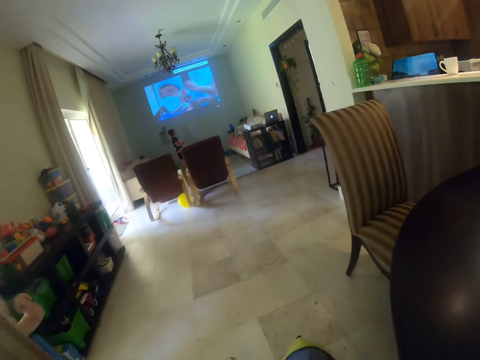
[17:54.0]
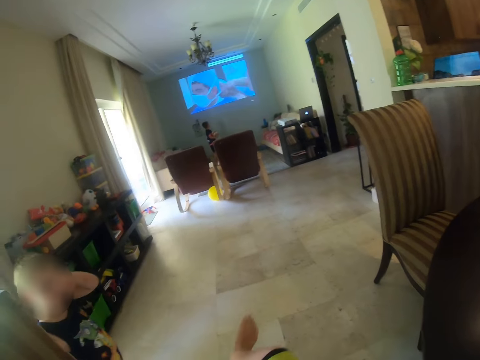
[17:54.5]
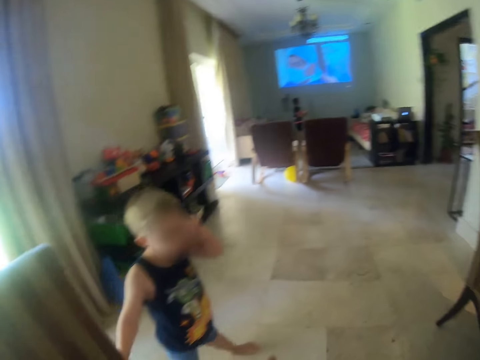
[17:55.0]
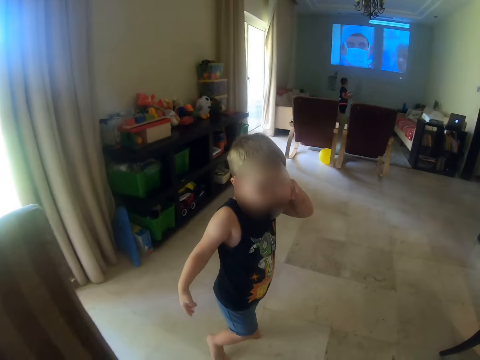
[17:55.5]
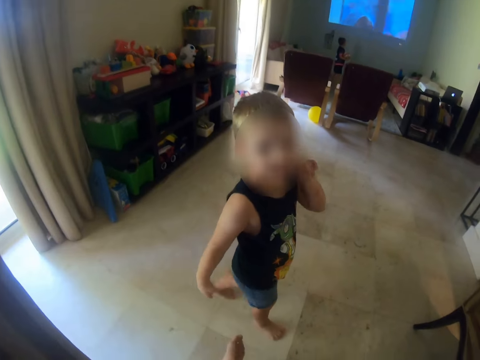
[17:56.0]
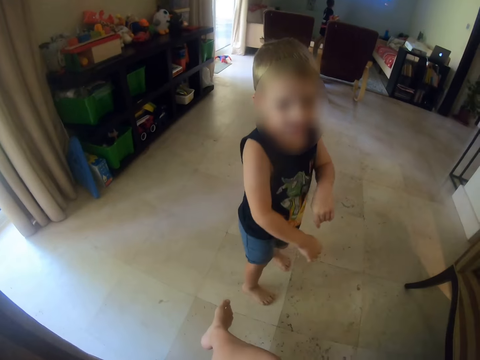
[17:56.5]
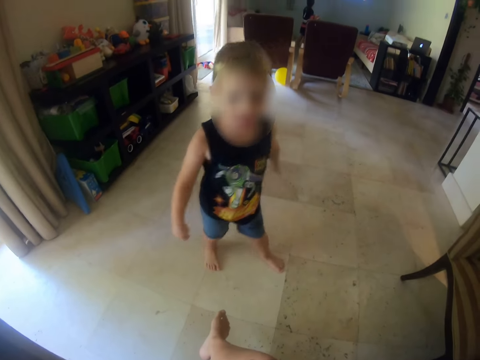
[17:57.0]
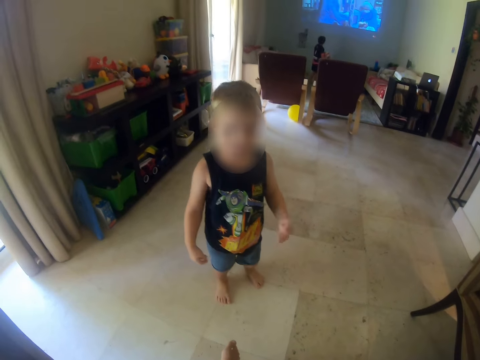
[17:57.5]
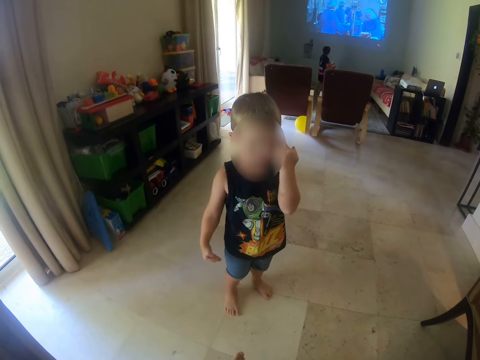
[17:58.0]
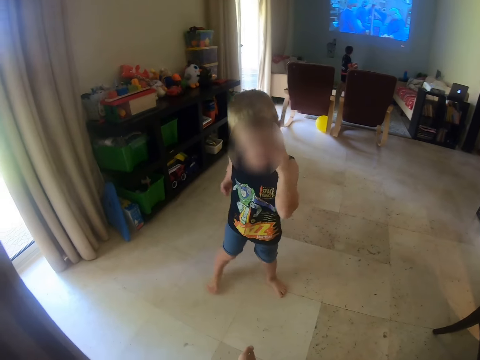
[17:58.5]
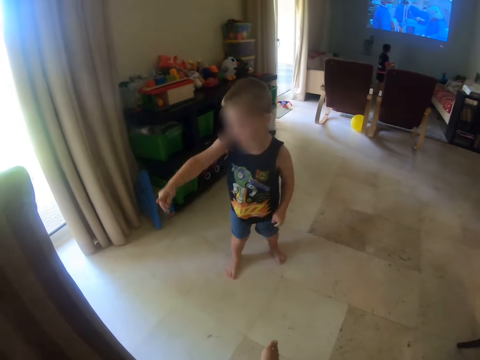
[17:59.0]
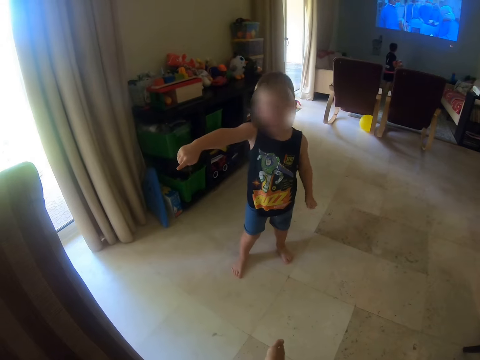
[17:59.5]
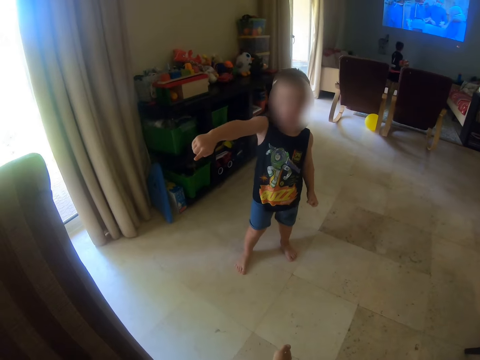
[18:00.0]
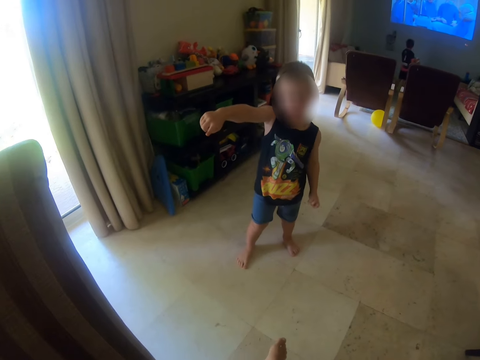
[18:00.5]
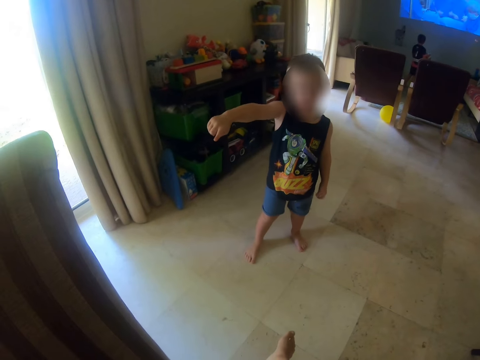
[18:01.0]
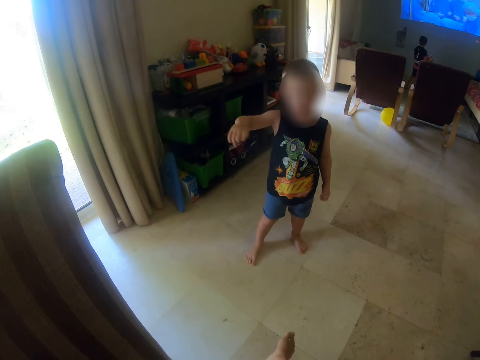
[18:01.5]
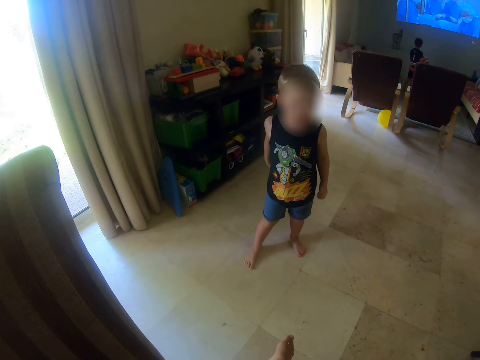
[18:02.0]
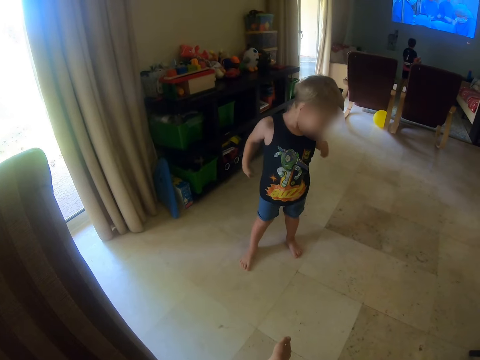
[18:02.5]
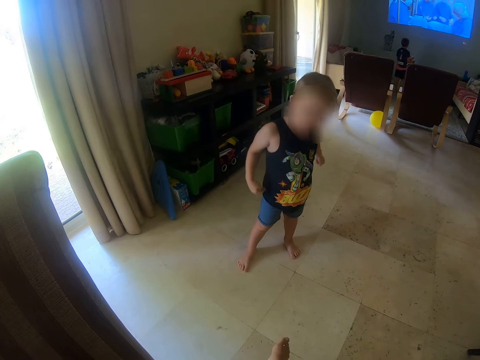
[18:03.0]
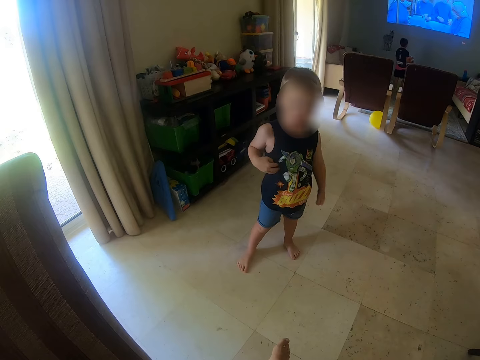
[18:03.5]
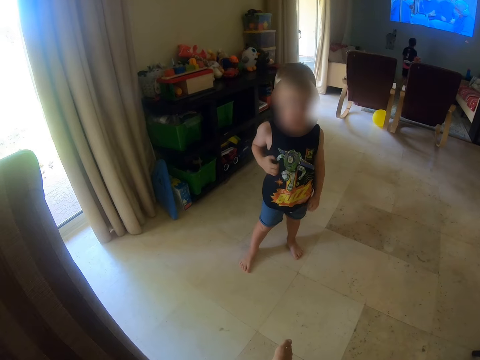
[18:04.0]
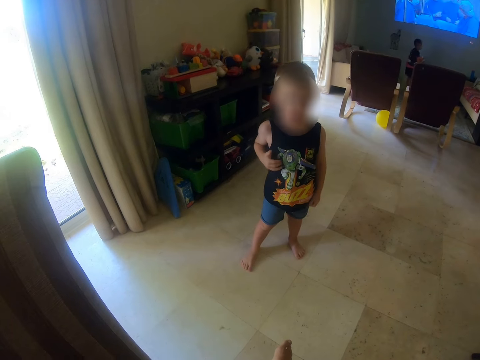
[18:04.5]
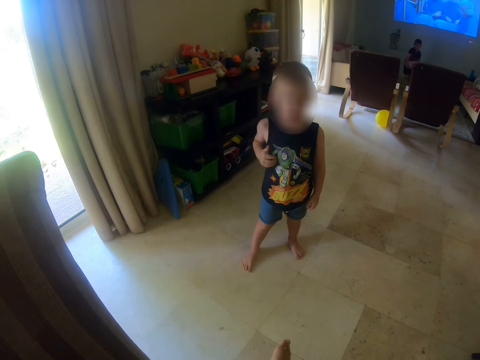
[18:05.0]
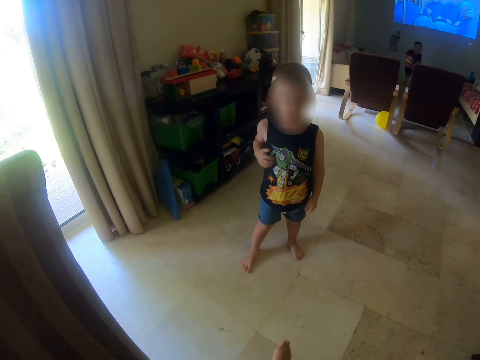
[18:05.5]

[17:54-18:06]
The camera wearer watches the television. They stand. A person walks around the house. The person raises a hand.

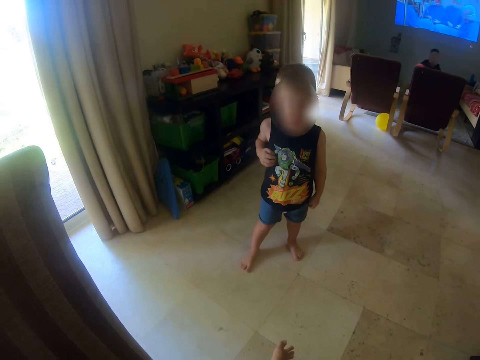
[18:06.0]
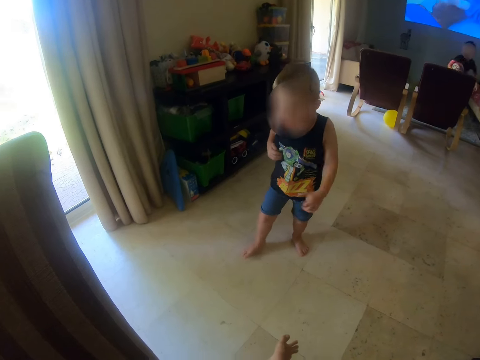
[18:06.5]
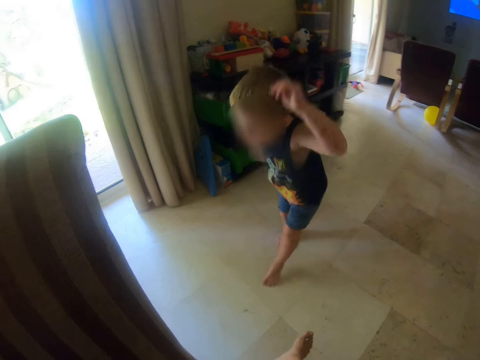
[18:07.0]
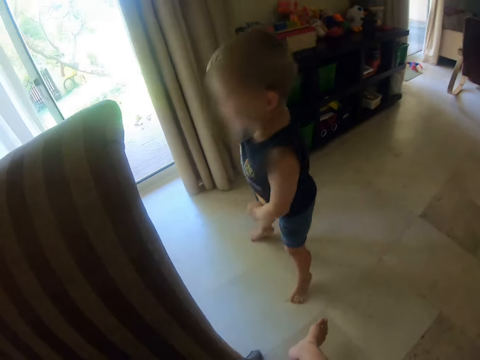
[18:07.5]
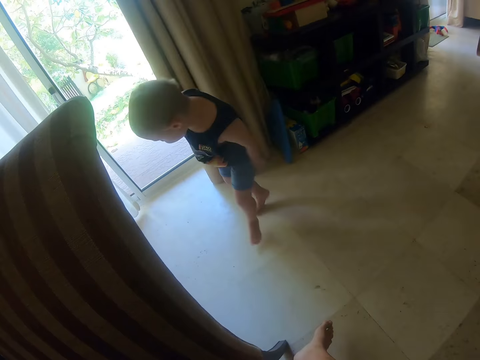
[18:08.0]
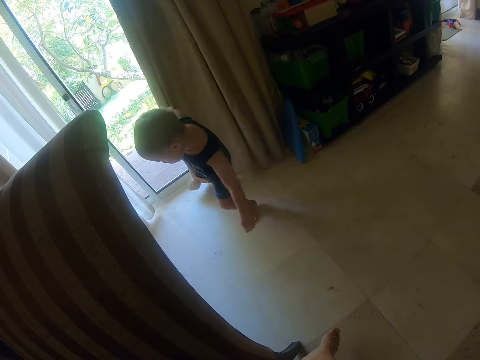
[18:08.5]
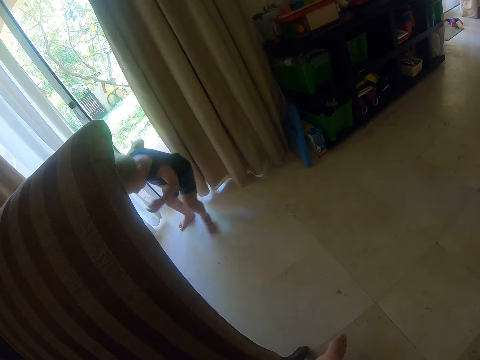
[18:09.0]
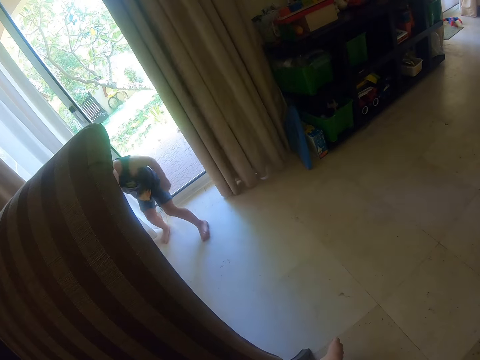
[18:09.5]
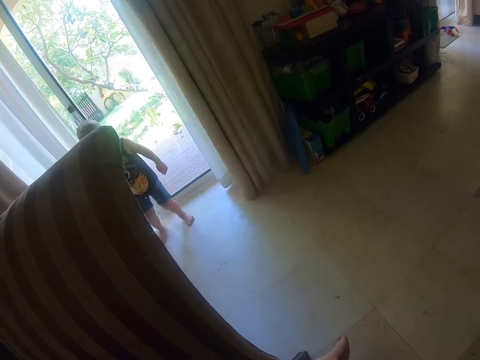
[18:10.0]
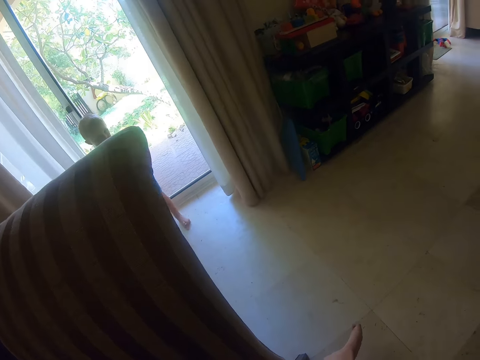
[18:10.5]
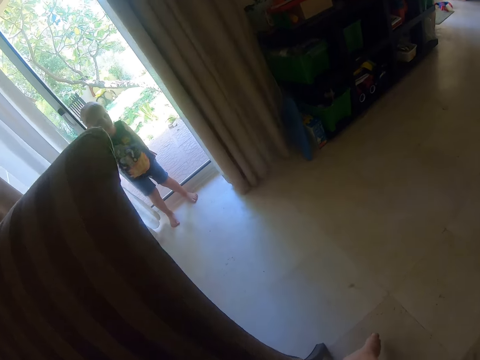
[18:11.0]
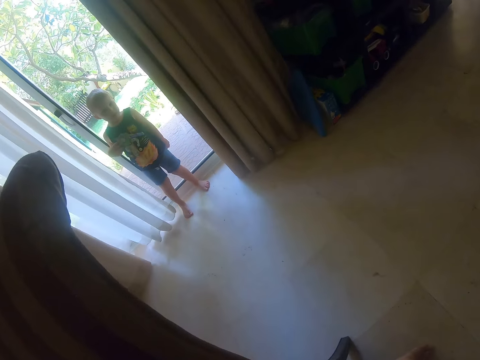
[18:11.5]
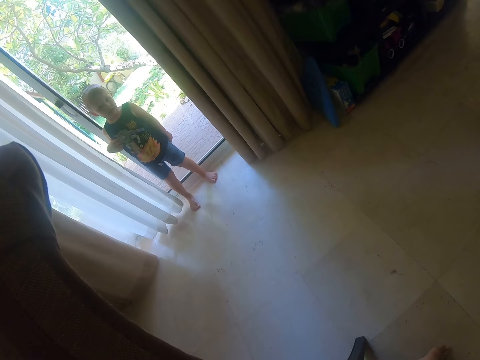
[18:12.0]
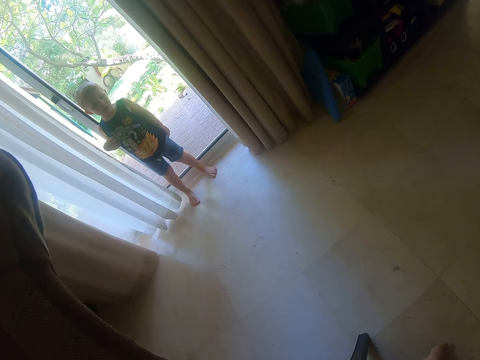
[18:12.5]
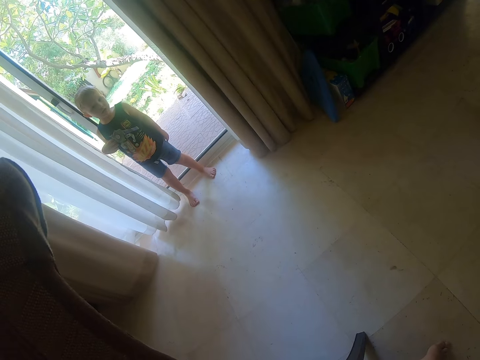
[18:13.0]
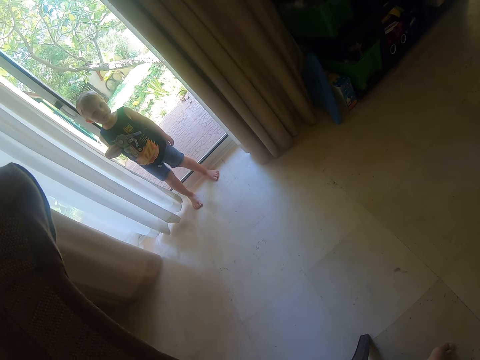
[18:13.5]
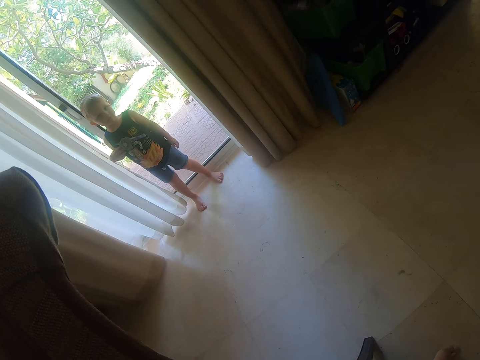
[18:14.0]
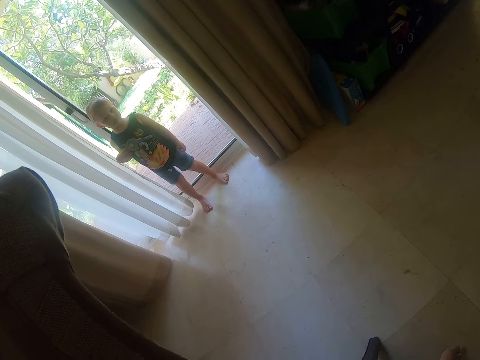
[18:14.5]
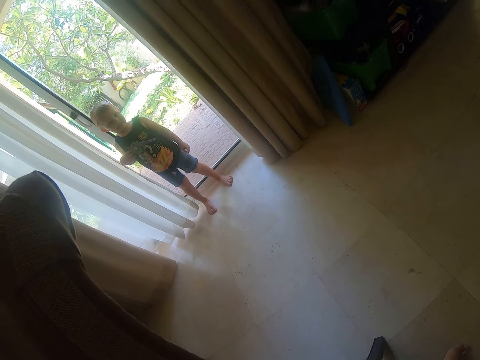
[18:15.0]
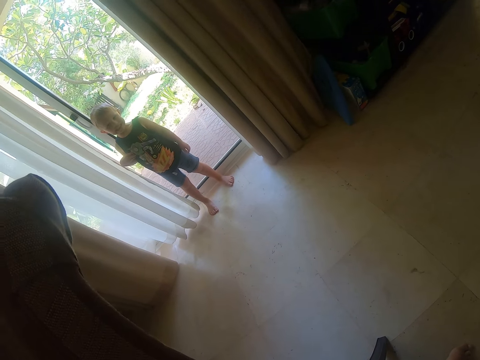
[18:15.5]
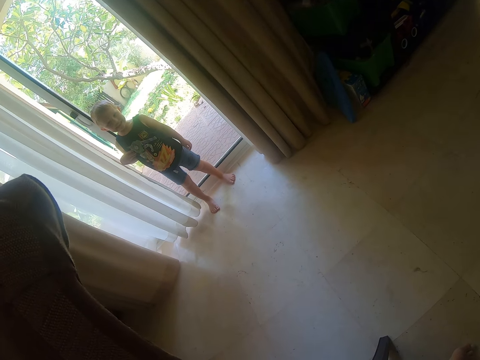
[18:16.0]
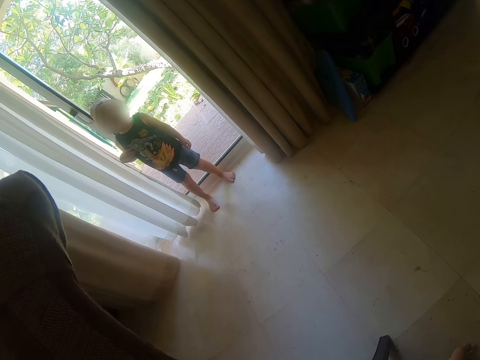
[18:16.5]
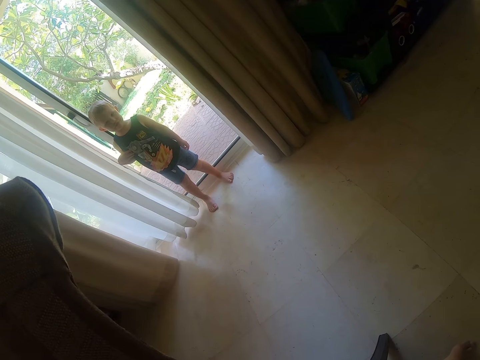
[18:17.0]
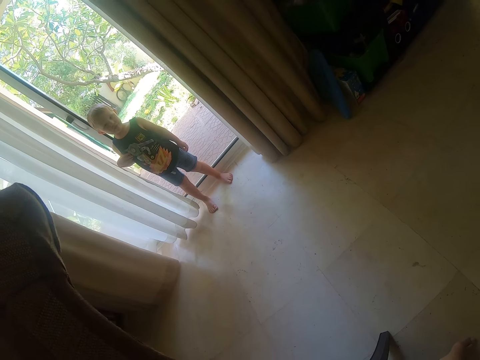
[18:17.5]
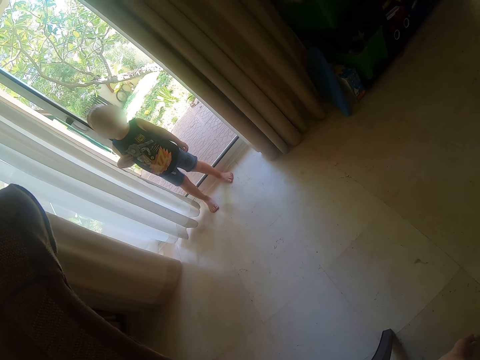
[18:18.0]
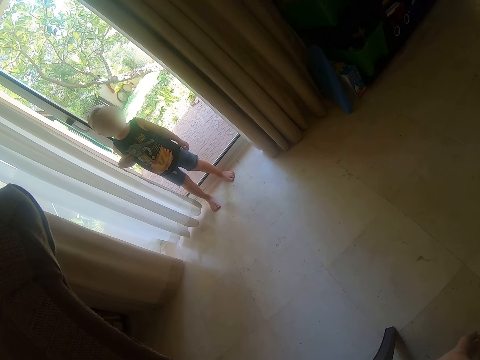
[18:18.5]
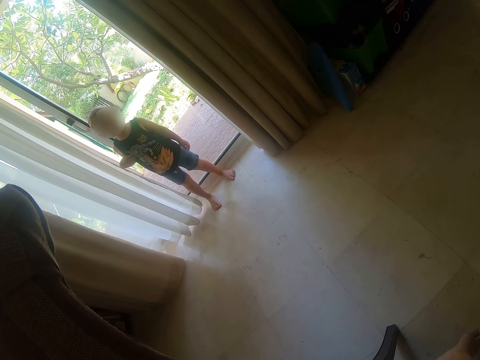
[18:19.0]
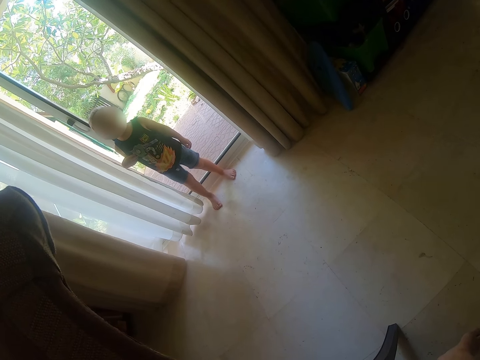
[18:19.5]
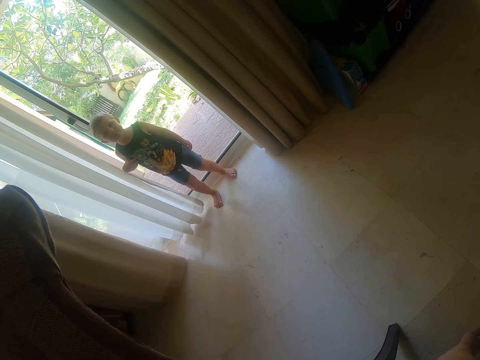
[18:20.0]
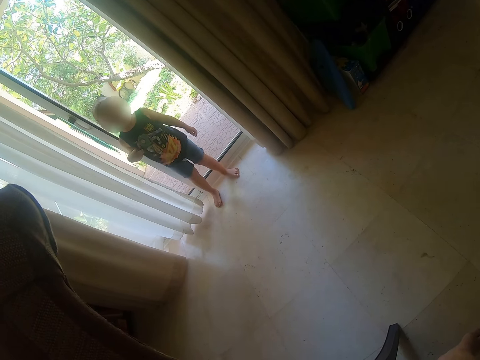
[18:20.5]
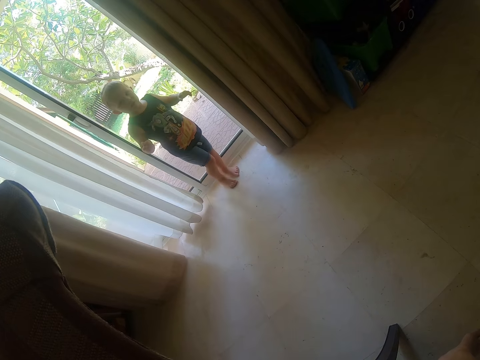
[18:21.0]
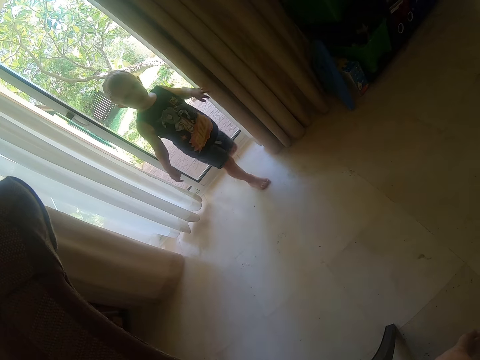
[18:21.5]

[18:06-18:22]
A person plays around the living room part. Another person jumps. A different person plays around. The person who jumped stands. One more person stands.
